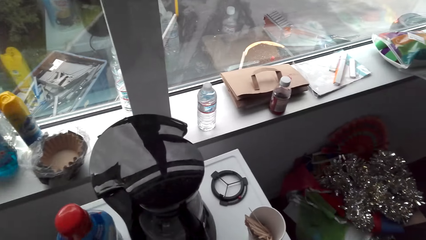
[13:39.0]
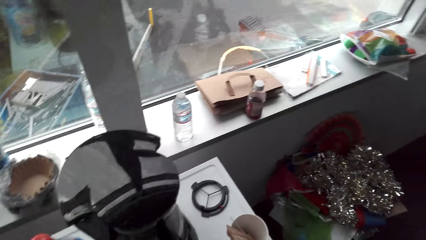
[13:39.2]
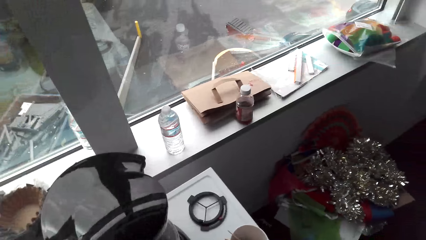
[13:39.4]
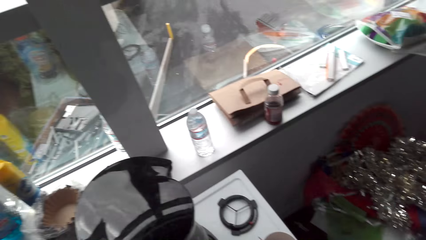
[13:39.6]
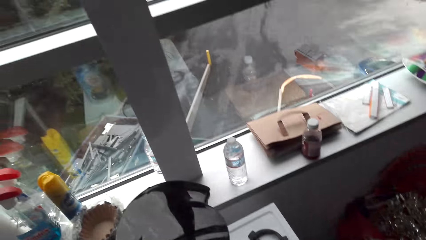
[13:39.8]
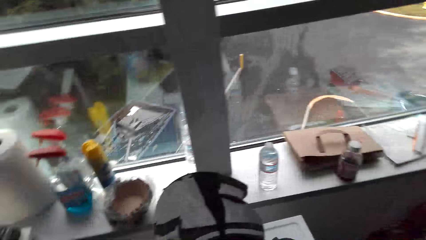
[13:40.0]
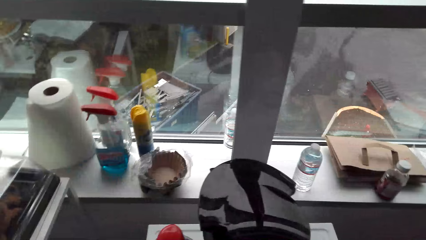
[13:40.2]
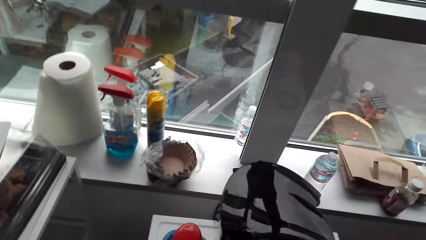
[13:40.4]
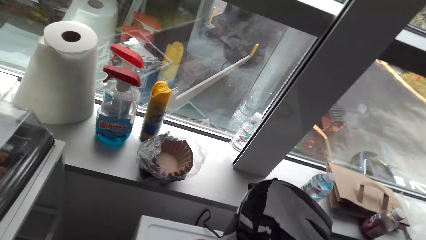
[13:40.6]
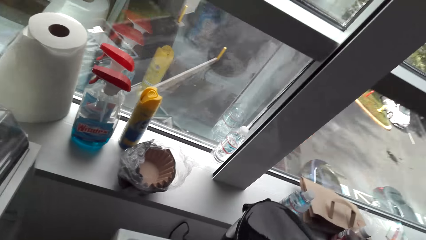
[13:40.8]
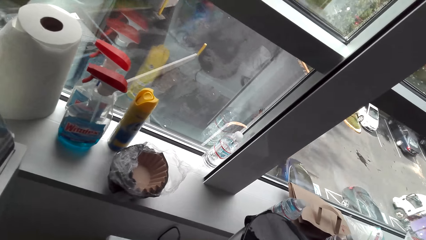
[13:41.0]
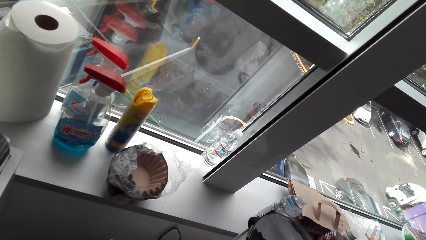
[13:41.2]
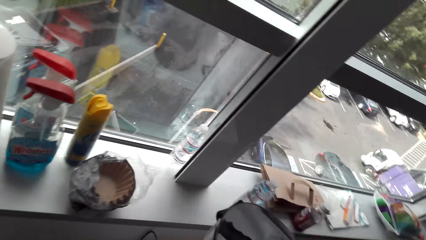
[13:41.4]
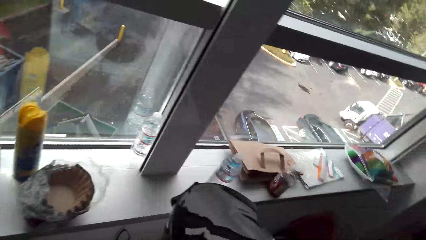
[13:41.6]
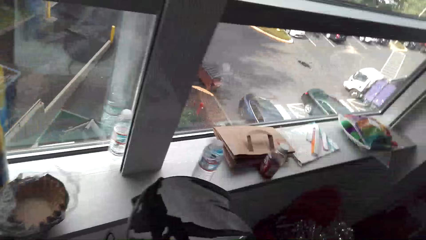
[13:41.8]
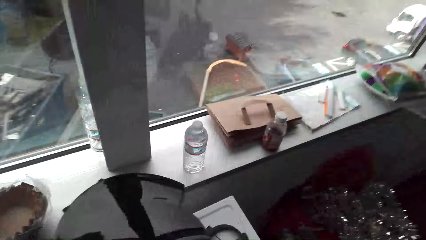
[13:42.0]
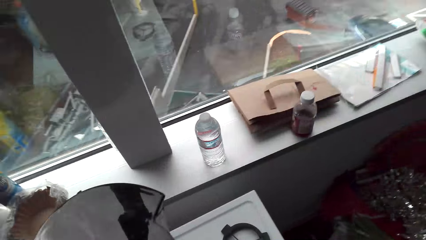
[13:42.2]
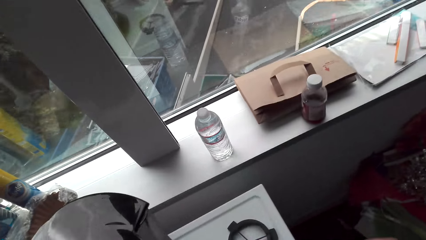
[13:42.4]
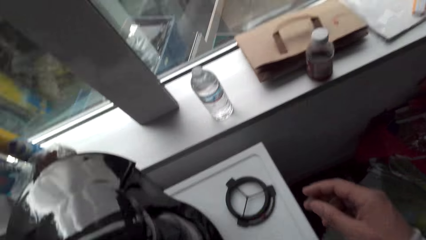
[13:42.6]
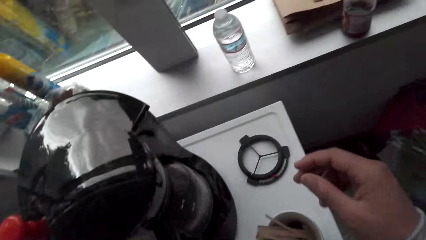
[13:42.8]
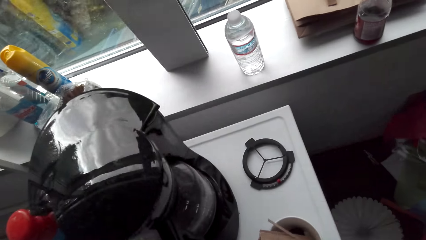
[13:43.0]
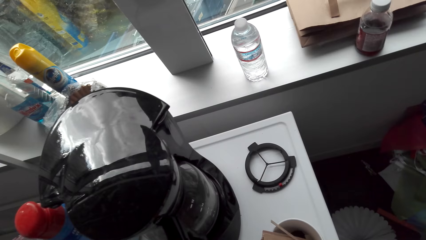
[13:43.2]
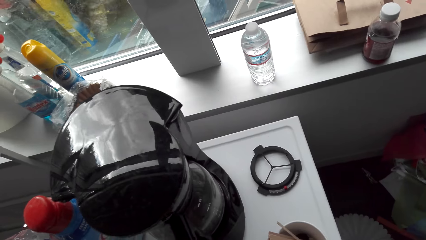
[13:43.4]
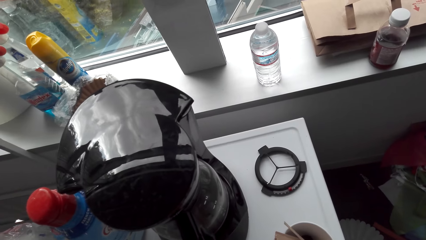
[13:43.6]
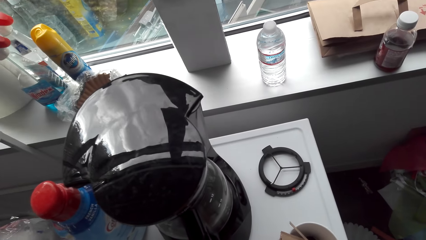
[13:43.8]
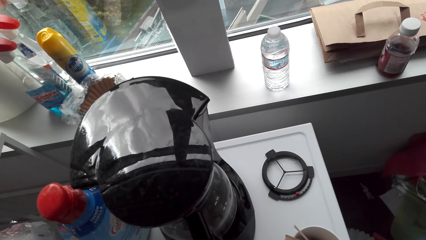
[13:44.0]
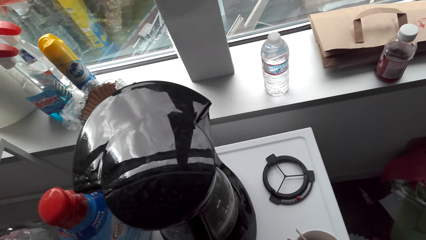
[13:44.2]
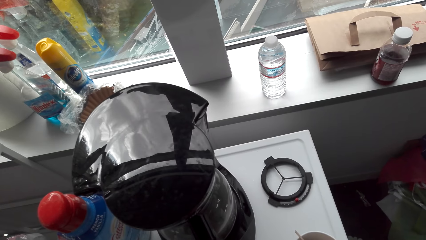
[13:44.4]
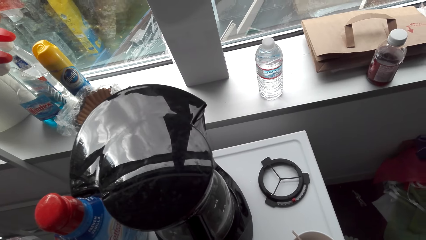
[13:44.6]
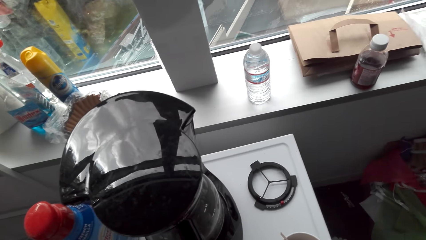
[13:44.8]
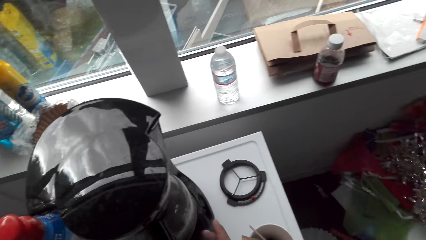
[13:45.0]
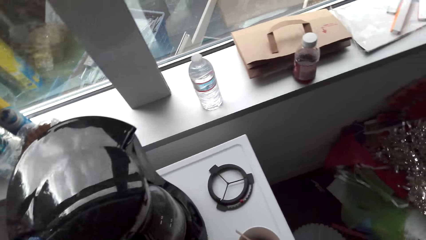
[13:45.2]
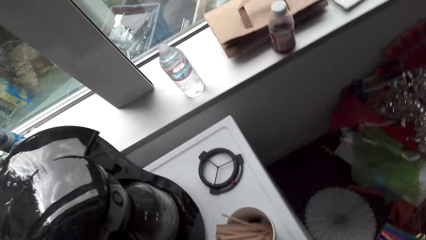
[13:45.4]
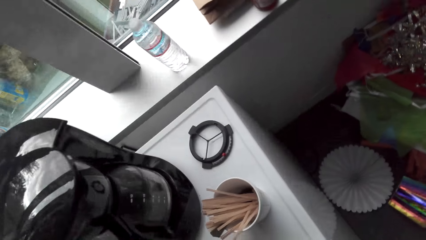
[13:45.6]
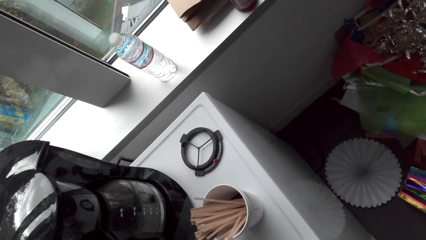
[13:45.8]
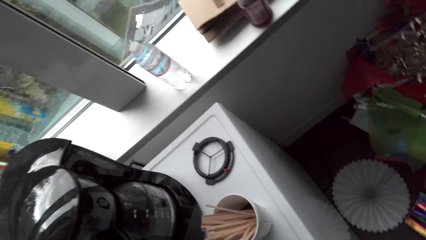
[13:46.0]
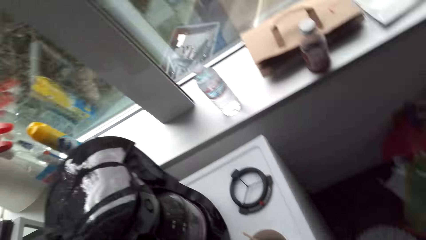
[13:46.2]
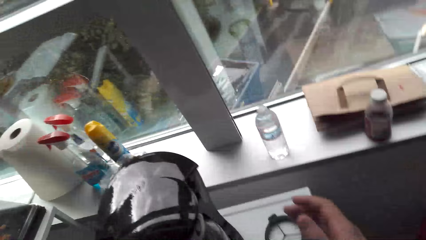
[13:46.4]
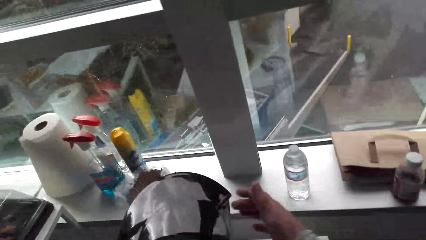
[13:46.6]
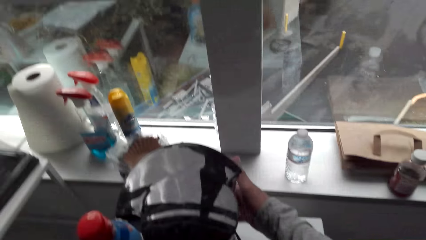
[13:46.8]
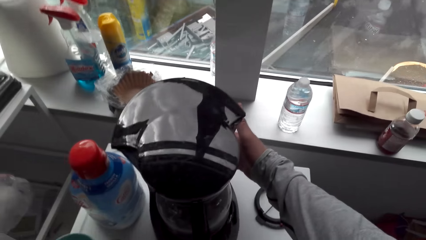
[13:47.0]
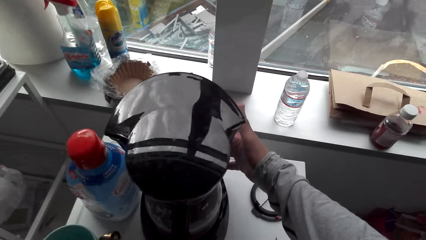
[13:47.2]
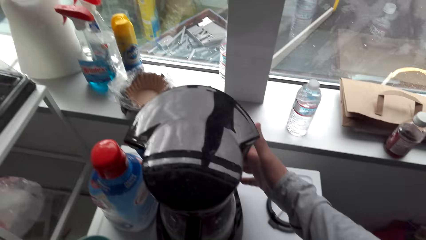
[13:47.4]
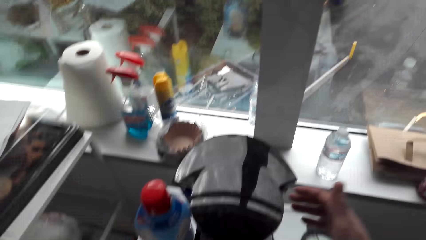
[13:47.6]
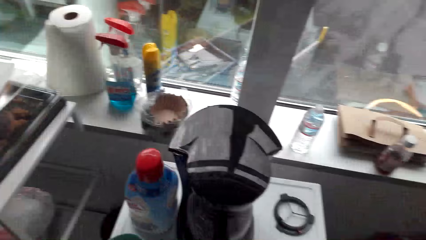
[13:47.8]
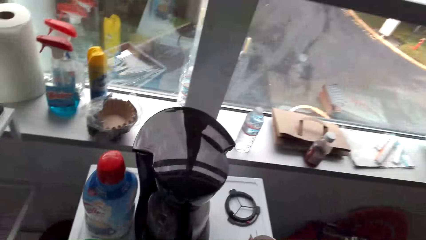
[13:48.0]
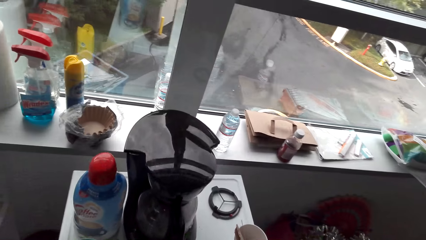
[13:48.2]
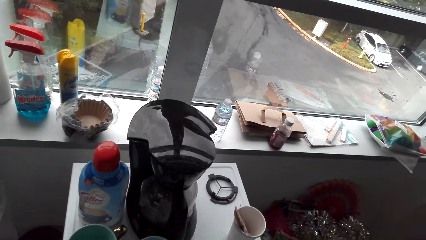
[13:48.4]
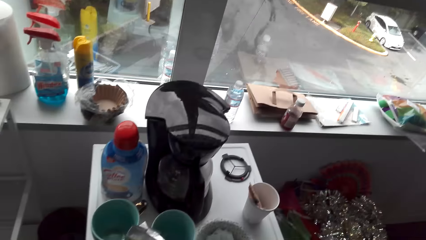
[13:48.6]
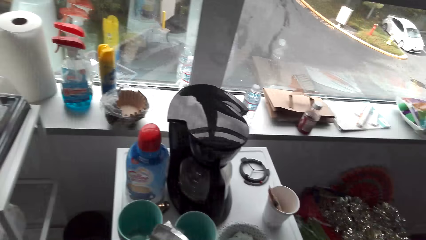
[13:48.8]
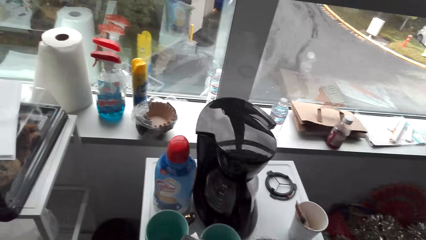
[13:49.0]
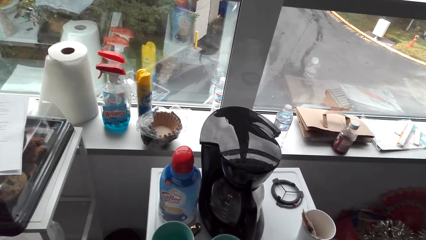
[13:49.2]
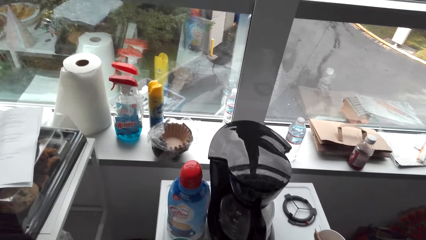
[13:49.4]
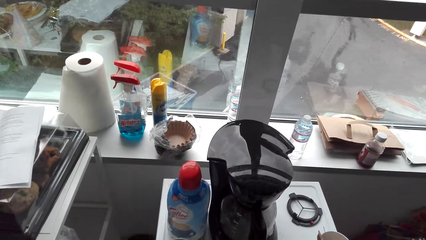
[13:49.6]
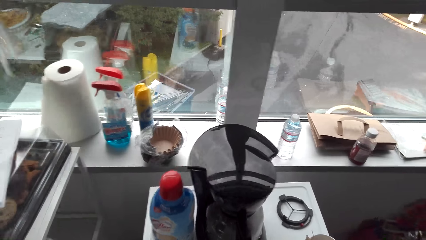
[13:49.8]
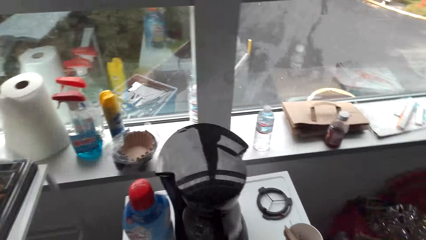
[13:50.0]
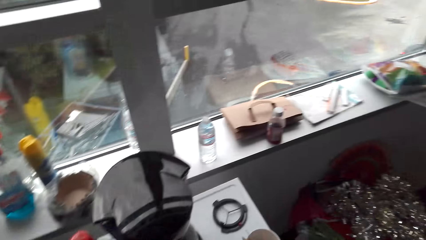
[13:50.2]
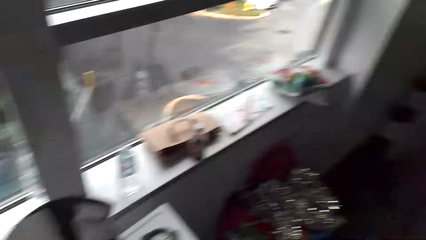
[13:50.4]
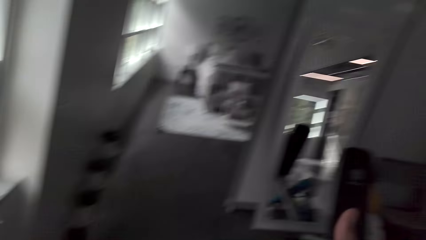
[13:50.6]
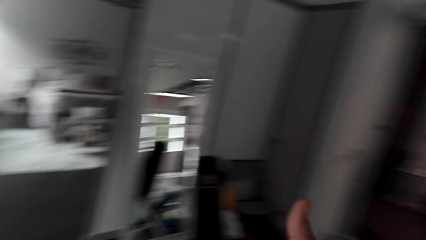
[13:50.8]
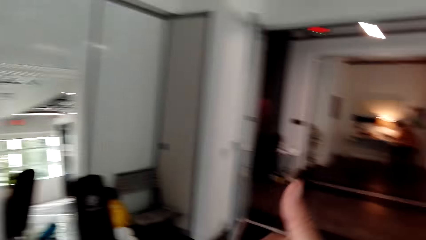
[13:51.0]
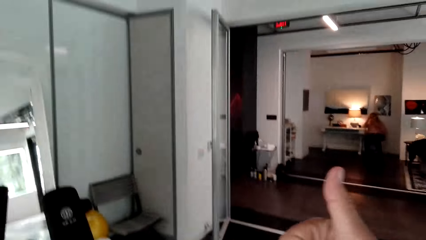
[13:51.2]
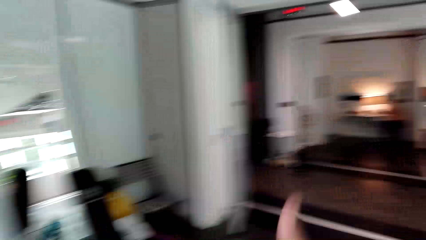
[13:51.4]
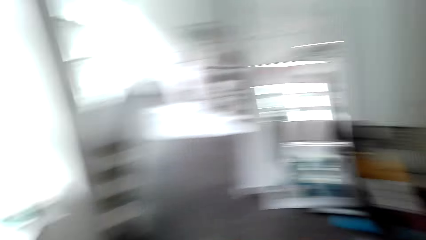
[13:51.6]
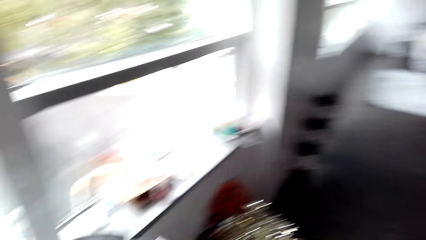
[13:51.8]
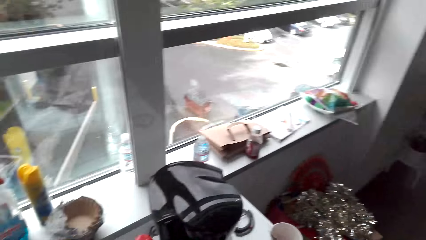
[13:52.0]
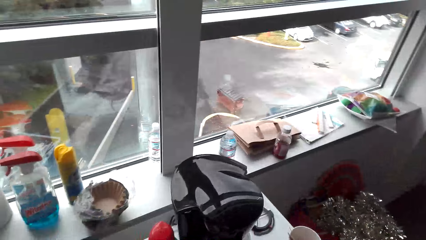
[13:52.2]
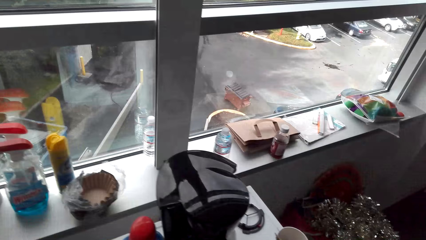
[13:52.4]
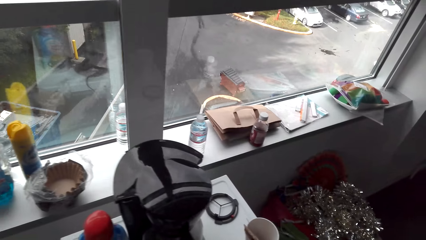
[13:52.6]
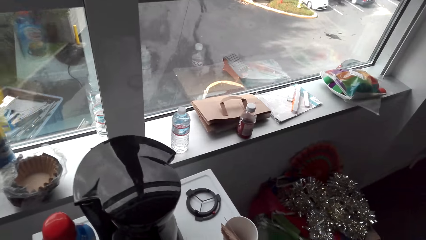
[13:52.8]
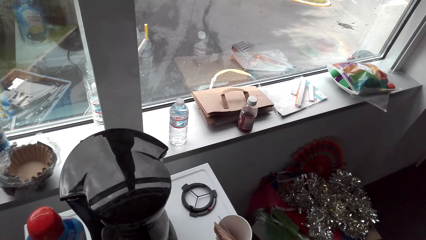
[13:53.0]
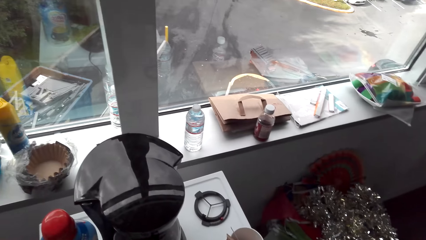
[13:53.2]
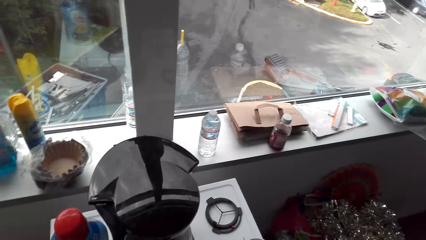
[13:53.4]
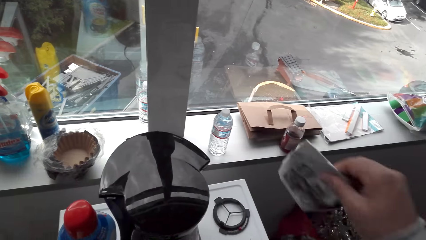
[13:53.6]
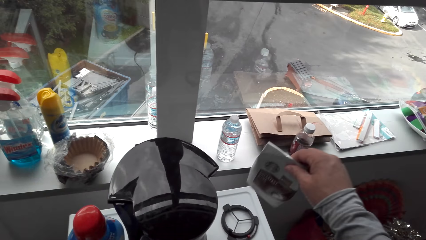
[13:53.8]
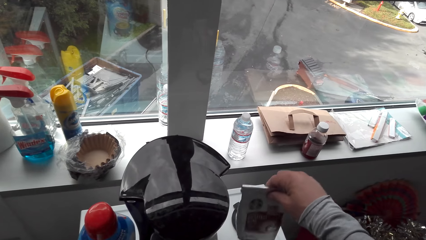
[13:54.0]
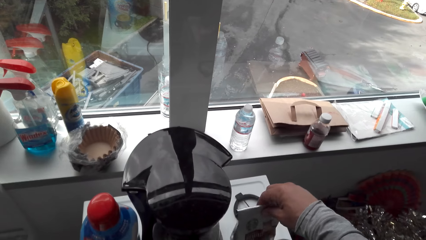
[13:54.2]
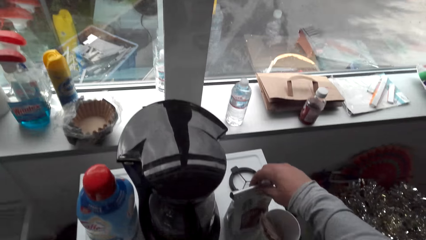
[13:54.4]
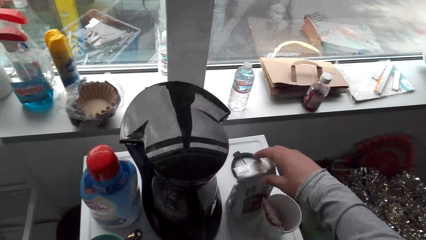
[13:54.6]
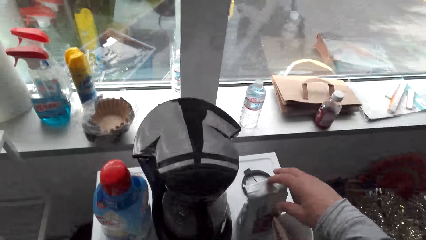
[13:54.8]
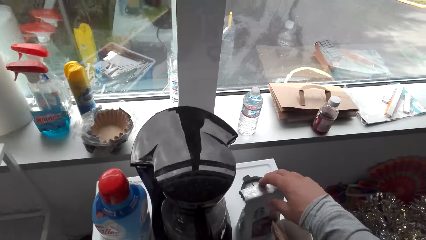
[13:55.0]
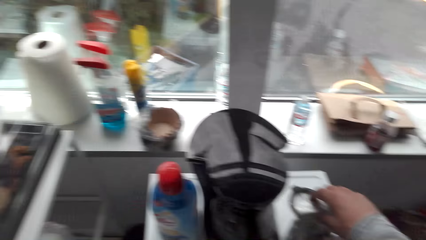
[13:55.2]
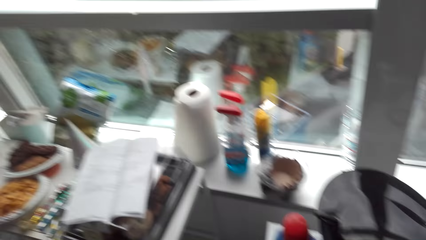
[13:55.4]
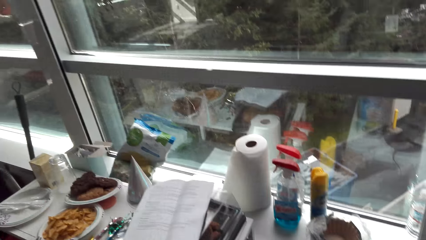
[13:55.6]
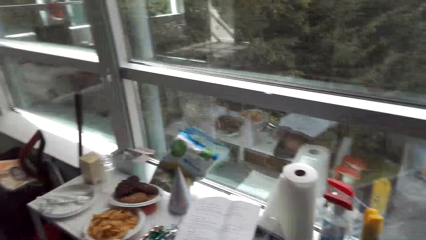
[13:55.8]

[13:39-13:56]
The camera wearer moves the arm. They move the coffee maker. They turn the coffee boiler. They turn around. They look around. They speak. They put the coffee pack on the table.
